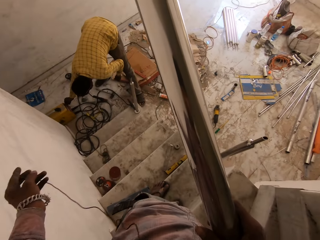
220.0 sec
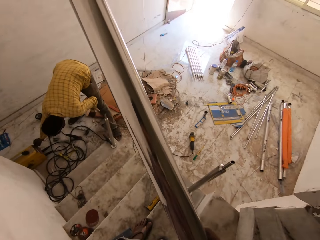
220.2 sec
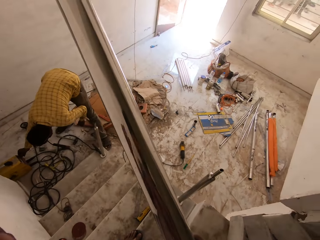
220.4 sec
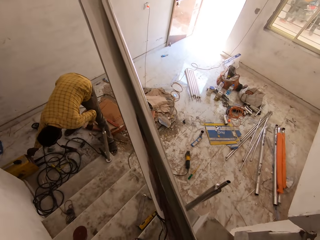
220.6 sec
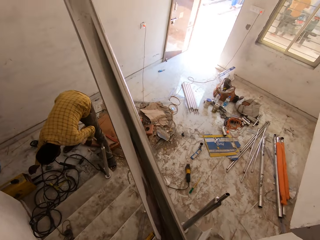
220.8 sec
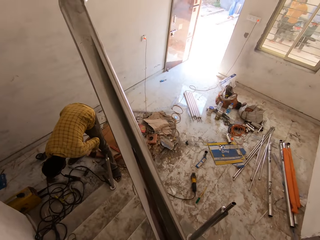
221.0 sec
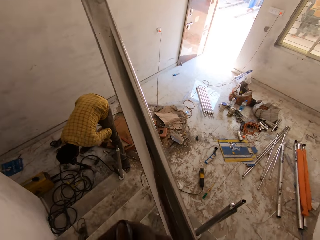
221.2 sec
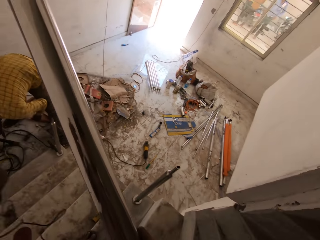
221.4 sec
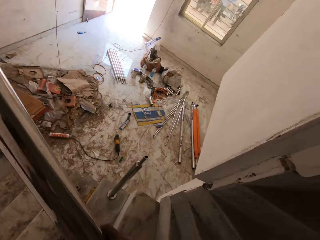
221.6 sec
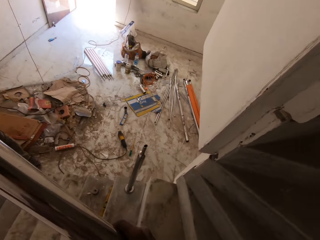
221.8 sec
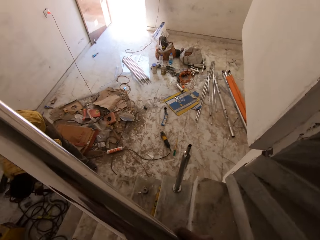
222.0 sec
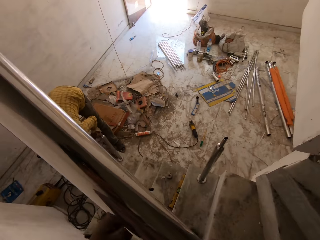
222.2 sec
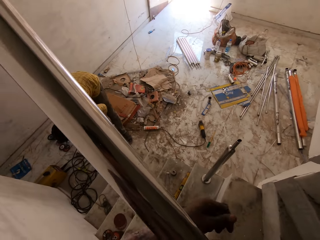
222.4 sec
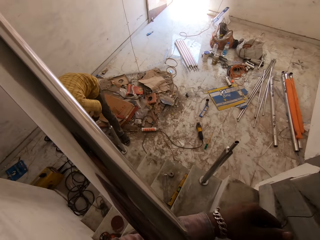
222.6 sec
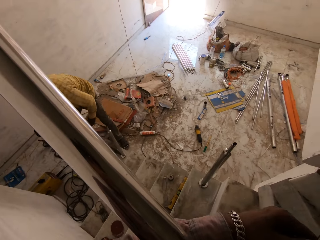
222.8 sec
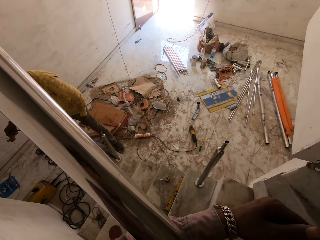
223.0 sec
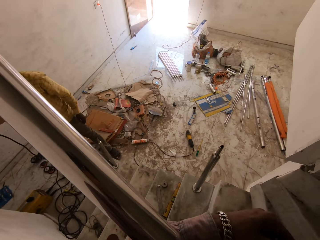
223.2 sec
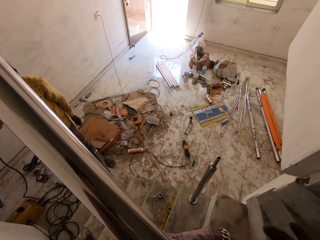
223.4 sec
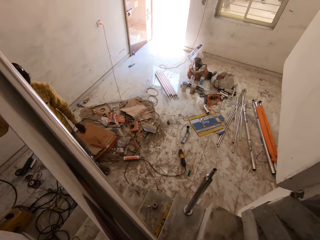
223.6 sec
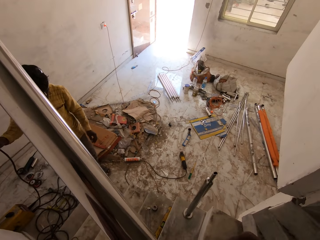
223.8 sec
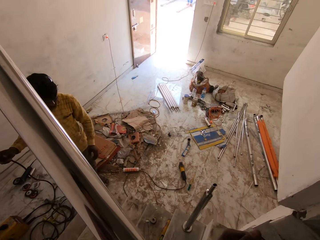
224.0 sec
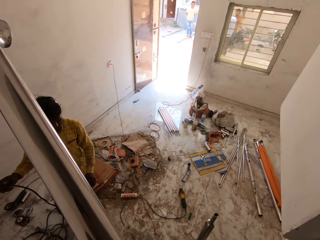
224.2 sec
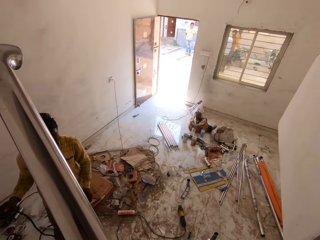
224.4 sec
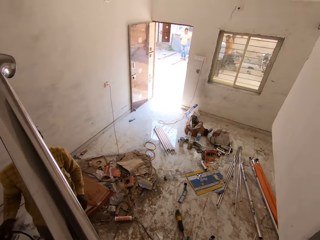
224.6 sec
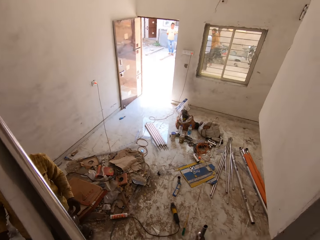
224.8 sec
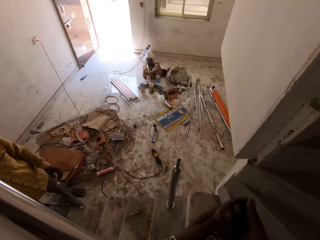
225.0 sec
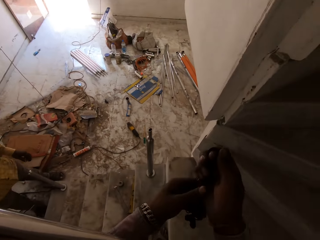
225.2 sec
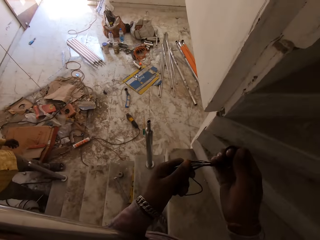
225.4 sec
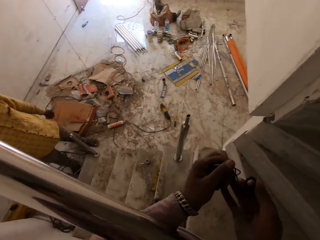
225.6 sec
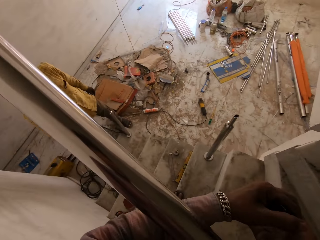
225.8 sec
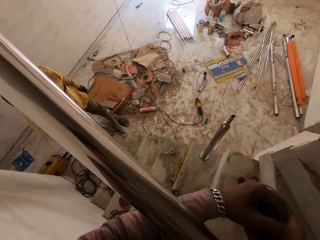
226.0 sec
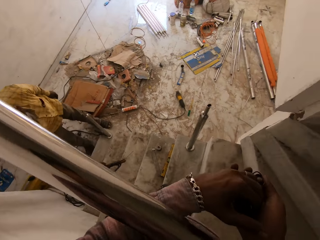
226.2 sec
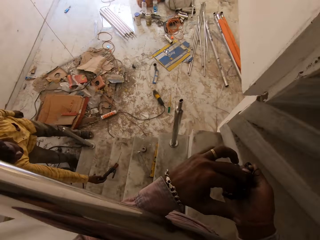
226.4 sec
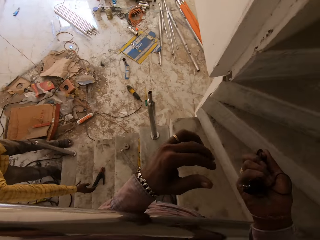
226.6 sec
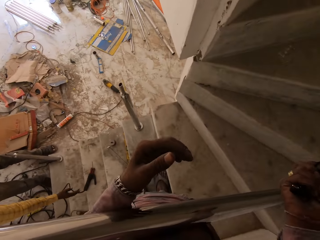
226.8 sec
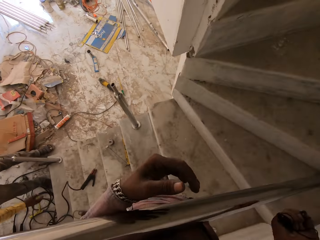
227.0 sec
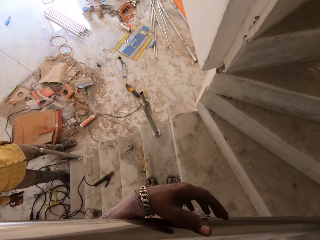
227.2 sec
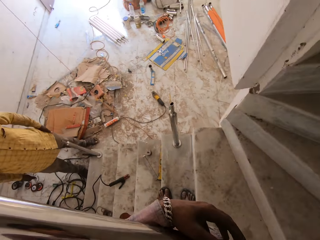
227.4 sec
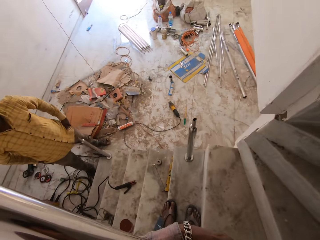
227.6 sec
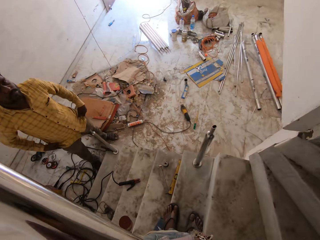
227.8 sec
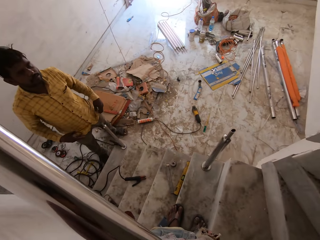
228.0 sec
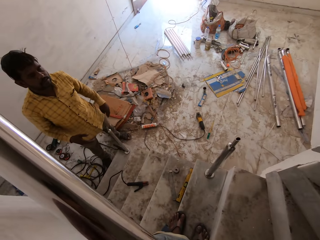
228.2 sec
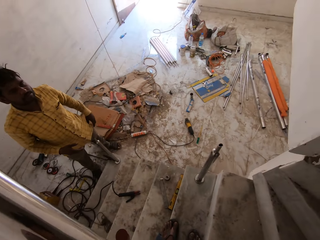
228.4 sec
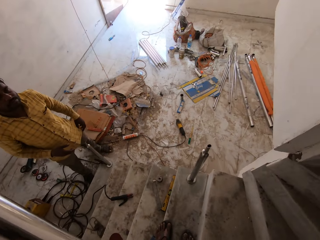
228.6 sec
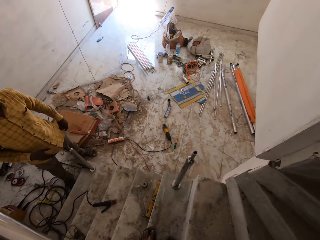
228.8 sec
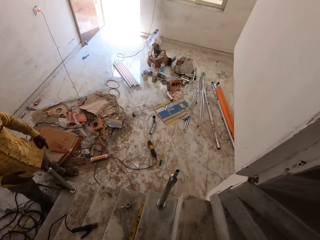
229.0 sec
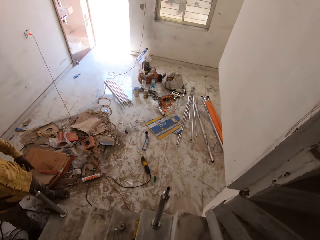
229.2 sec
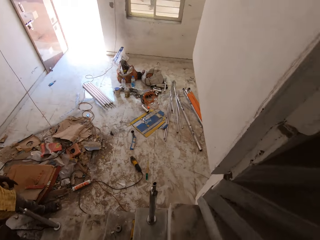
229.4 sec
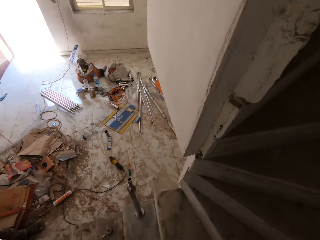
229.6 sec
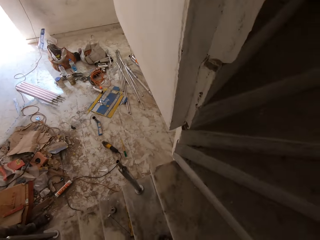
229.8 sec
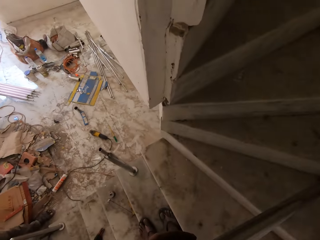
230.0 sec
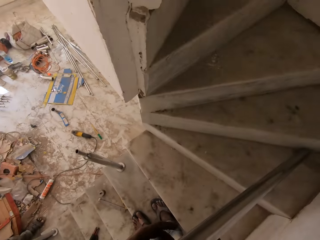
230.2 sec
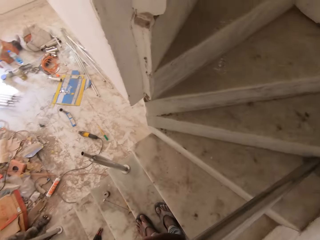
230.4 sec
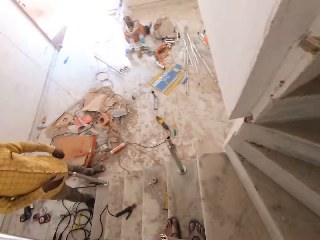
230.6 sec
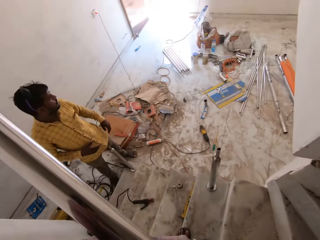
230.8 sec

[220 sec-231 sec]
The camera wearer rolls the cord with both hands. A man holds an electrode holder with his right hand. The man carries a cable. The camera wearer folds the earphones. The man places the electrode holder on the stairs with his right hand. The camera wearer holds the earphones. The man stretches his shirt.

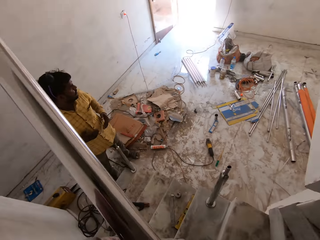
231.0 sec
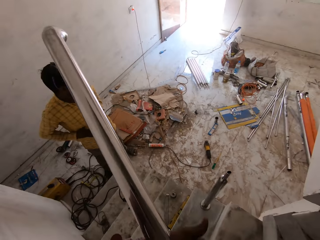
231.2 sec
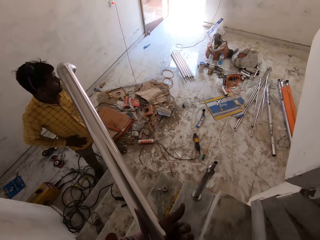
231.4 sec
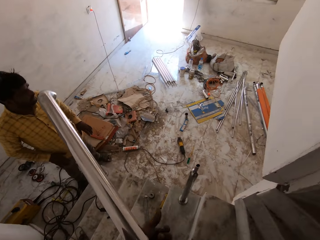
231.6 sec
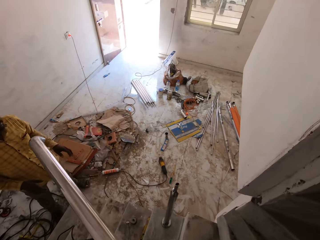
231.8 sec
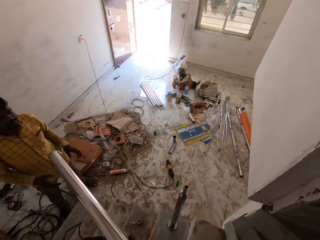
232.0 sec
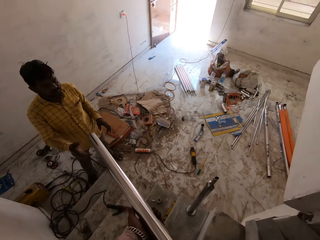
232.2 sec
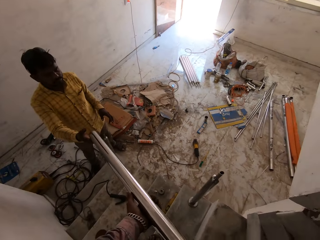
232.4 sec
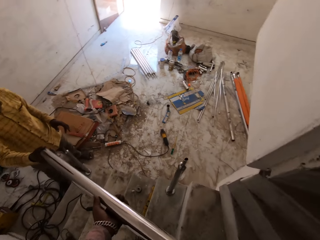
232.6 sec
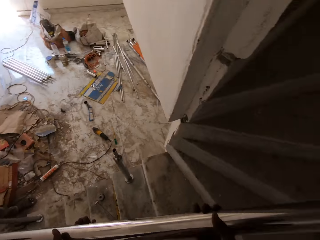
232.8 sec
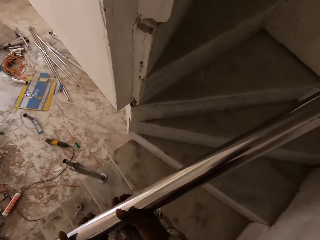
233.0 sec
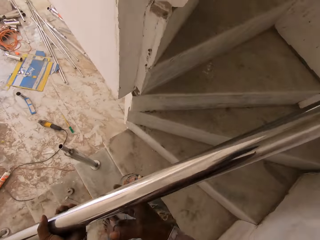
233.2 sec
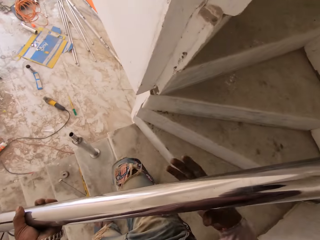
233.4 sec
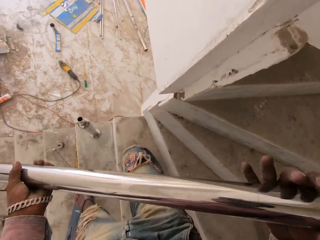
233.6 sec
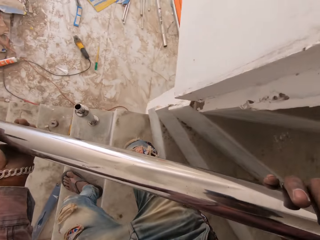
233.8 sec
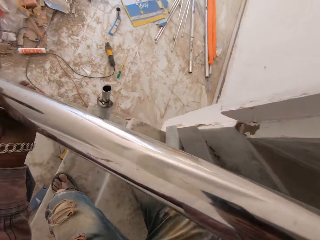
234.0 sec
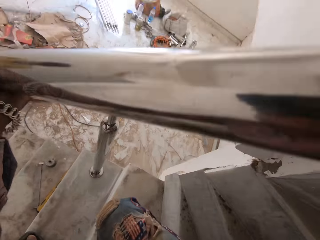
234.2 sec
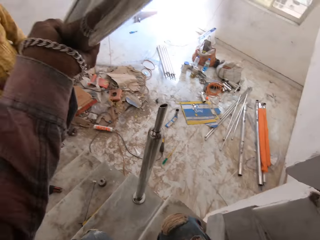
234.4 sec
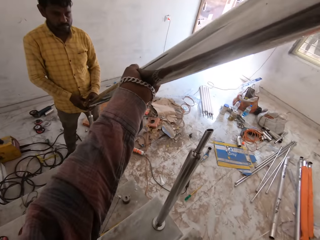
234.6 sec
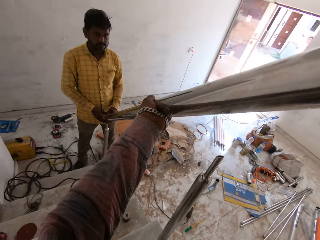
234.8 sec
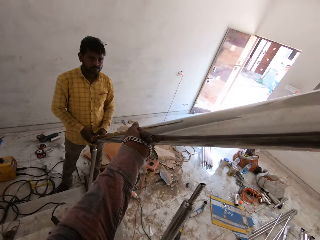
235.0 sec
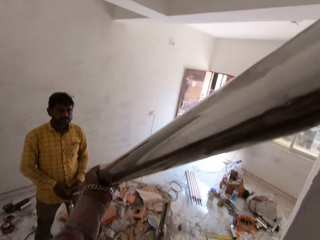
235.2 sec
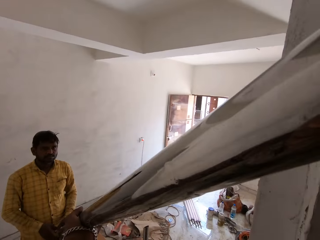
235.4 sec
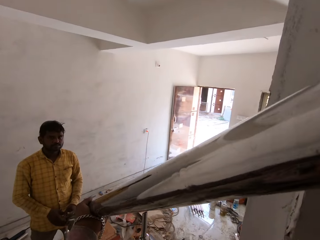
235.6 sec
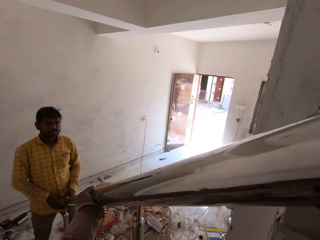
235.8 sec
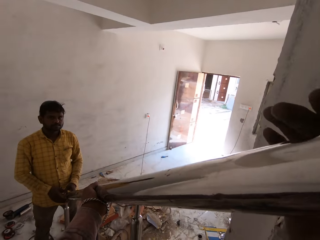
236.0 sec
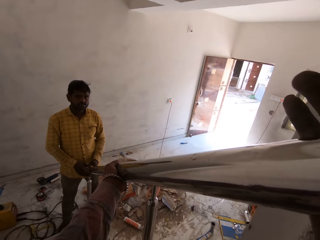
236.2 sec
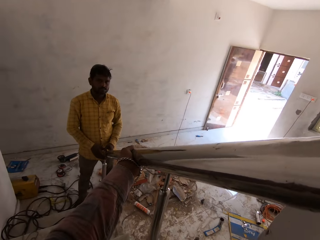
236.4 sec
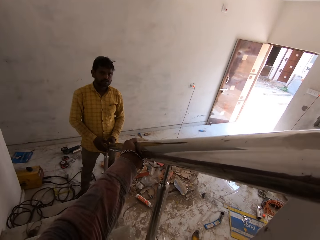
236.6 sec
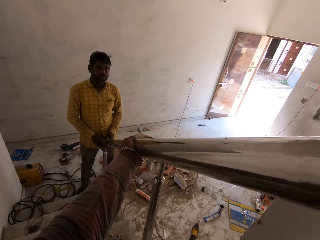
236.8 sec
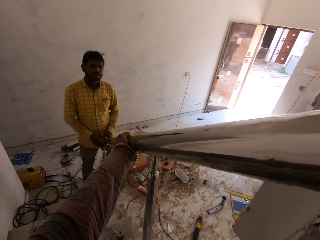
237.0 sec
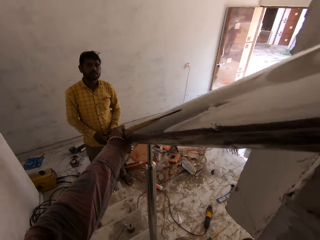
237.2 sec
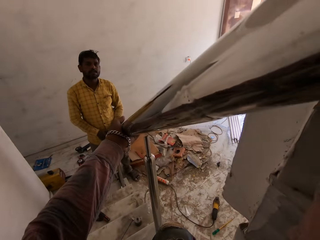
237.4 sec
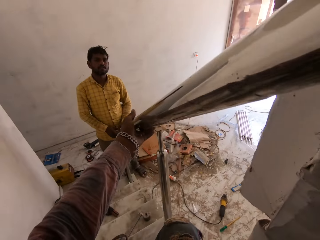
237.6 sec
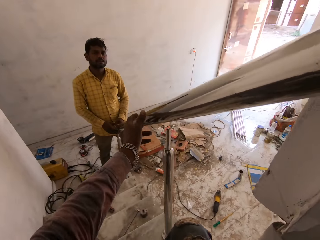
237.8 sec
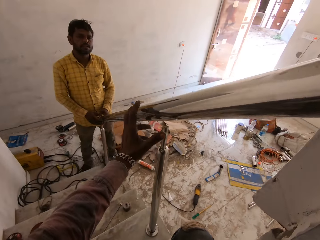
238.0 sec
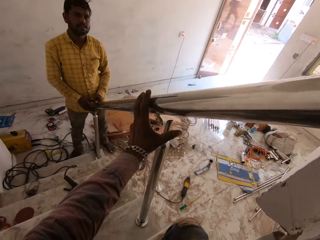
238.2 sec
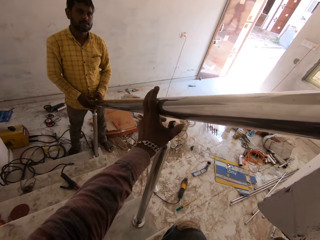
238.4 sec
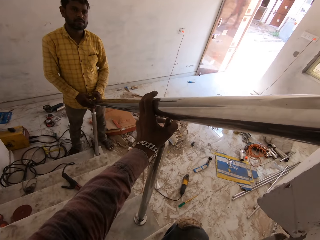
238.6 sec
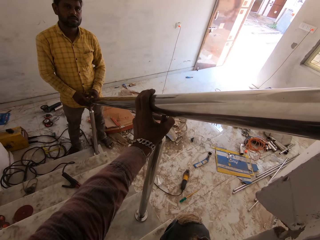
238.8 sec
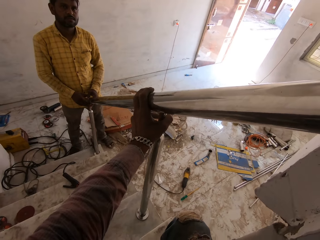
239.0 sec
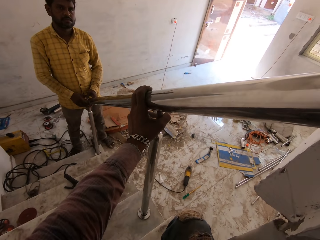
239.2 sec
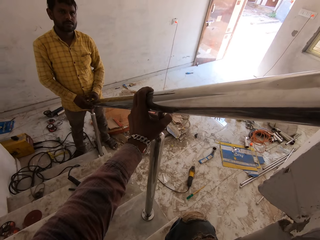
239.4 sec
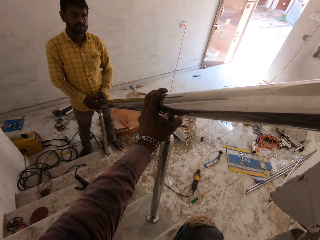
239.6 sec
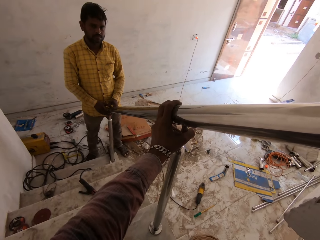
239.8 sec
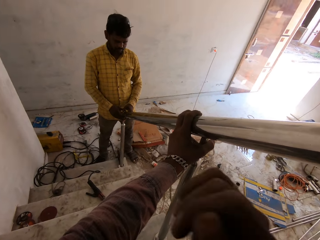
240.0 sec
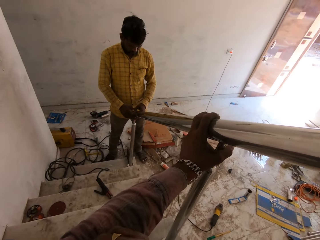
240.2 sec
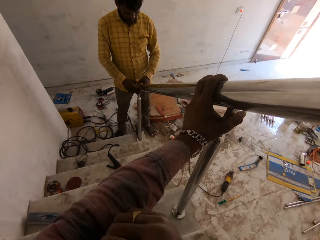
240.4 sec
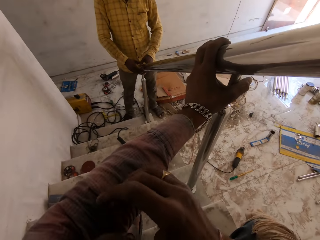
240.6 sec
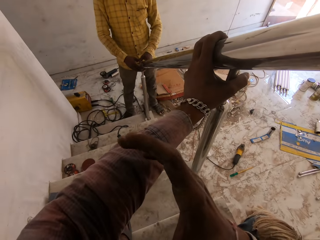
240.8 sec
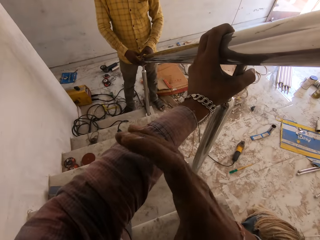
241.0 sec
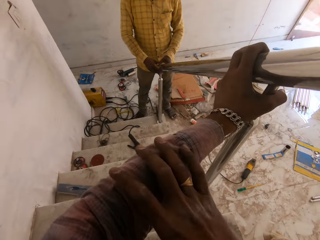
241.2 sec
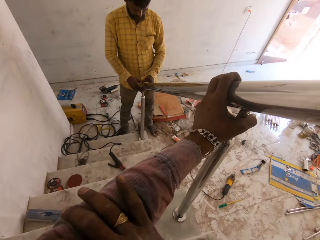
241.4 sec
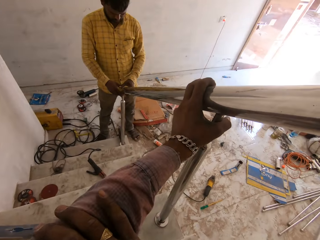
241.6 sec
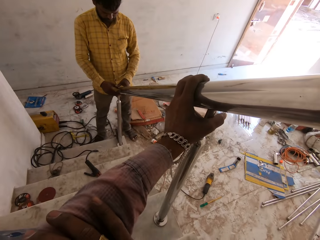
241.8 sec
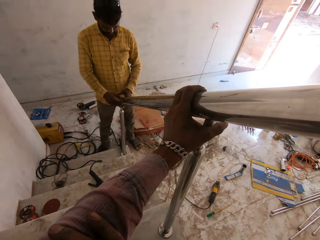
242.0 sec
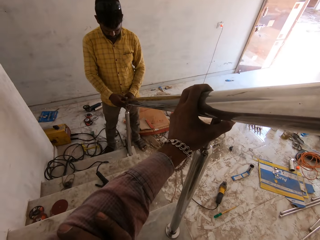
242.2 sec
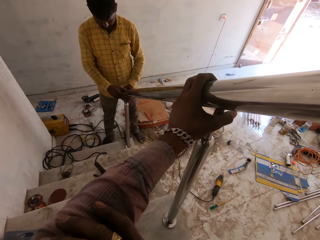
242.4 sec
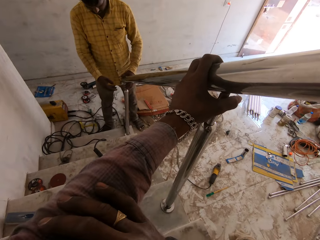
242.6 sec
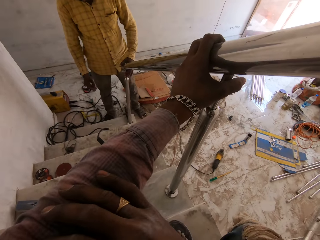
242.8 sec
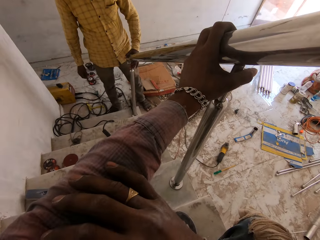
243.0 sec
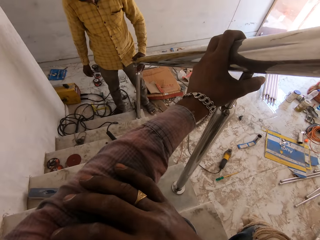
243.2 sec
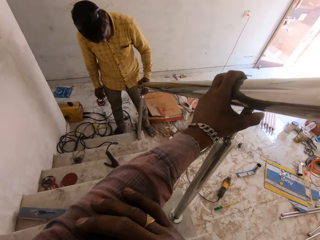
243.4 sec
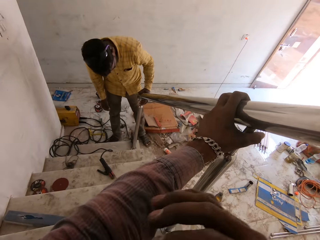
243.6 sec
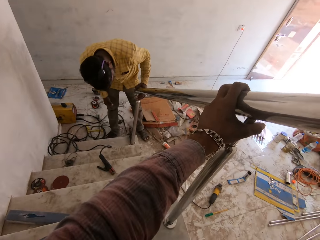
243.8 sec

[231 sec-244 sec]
The camera wearer pulls the metal. They pass the aluminum rod to a man with both hands. They lift the metal. They place the aluminum rod in both hands on the aluminum rod stand with the man. The man fixes the metal on the cluster. The camera wearer interacts with the man. They hold the metal.
